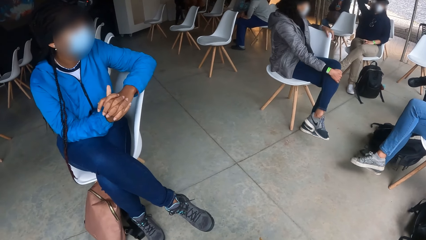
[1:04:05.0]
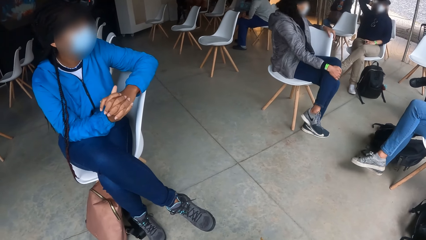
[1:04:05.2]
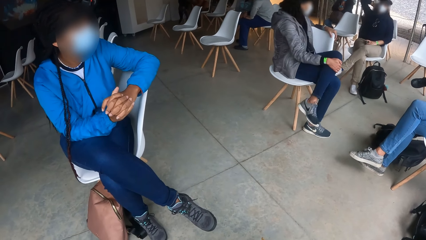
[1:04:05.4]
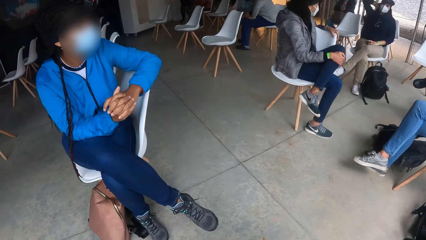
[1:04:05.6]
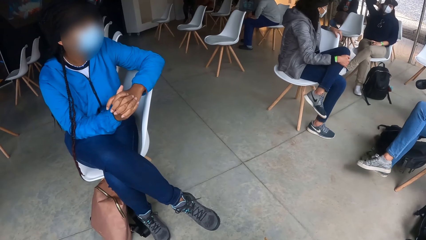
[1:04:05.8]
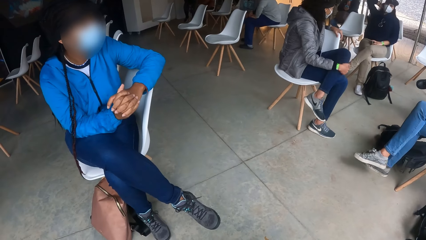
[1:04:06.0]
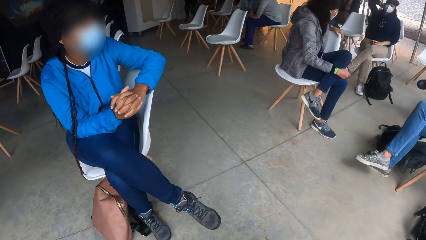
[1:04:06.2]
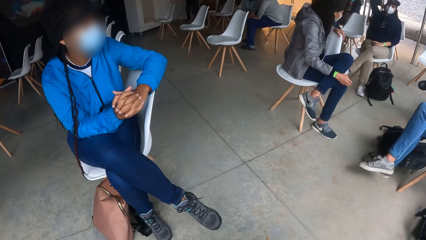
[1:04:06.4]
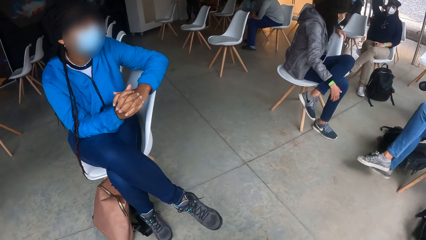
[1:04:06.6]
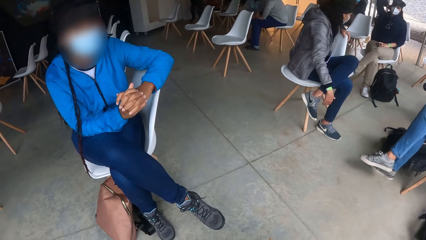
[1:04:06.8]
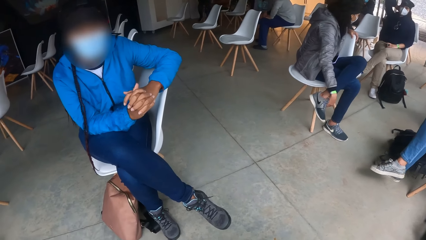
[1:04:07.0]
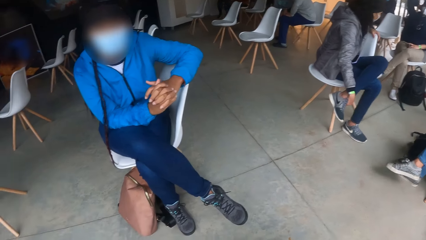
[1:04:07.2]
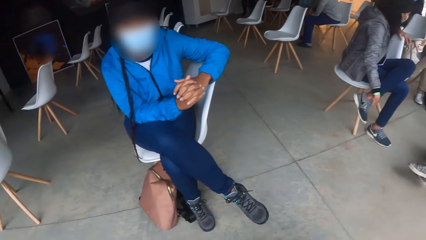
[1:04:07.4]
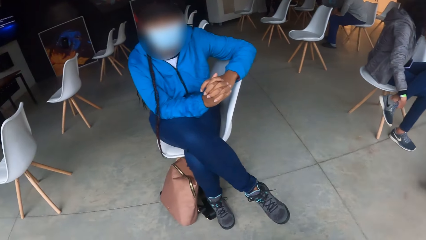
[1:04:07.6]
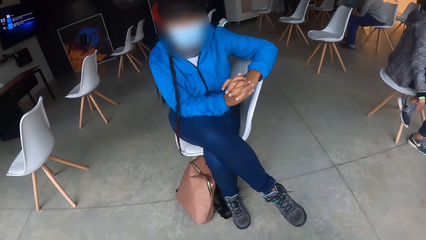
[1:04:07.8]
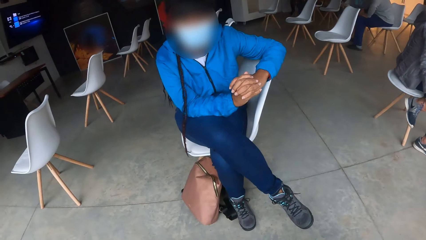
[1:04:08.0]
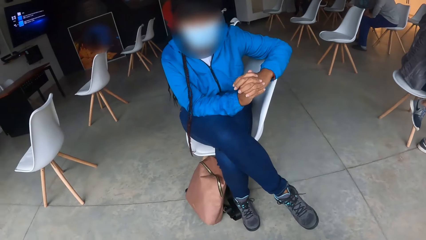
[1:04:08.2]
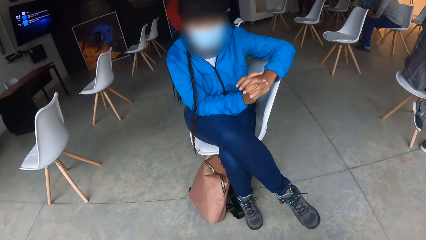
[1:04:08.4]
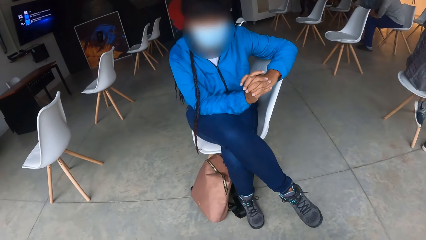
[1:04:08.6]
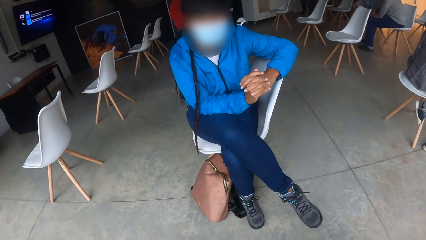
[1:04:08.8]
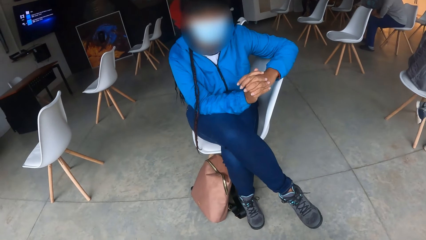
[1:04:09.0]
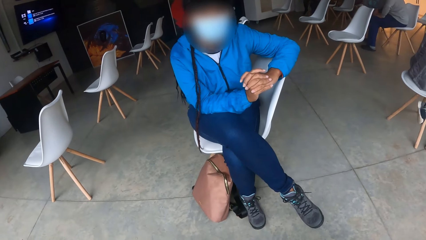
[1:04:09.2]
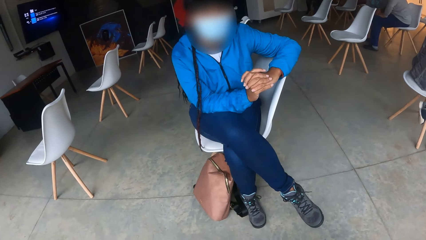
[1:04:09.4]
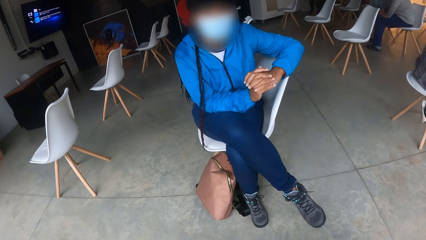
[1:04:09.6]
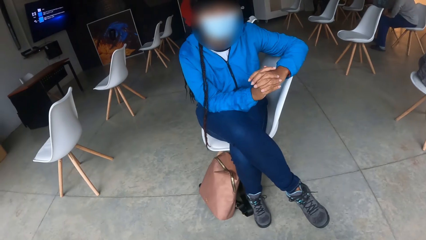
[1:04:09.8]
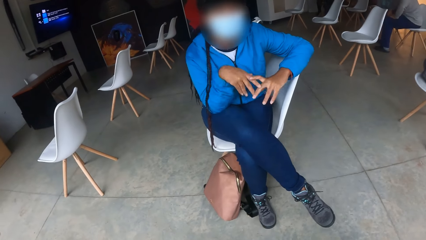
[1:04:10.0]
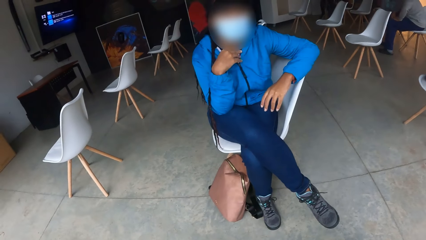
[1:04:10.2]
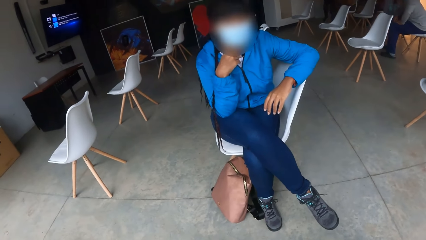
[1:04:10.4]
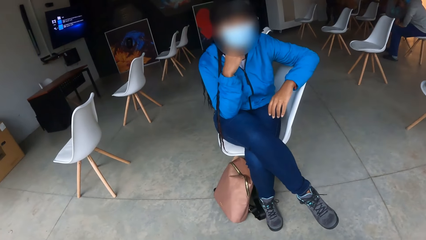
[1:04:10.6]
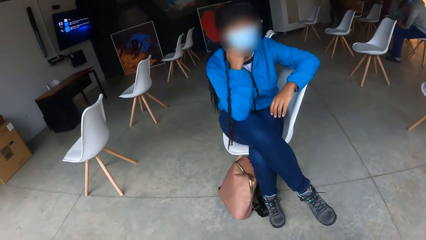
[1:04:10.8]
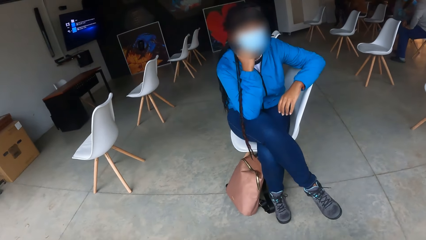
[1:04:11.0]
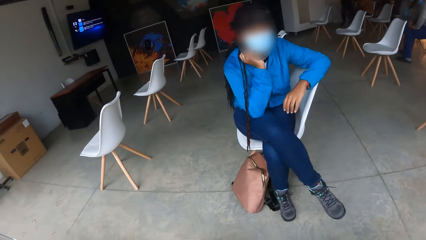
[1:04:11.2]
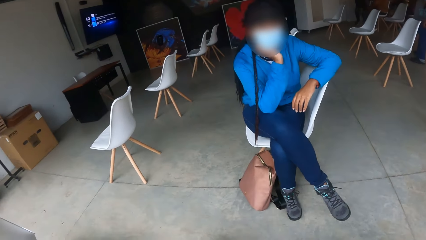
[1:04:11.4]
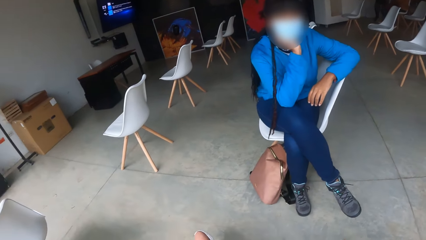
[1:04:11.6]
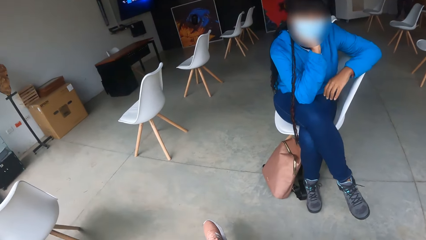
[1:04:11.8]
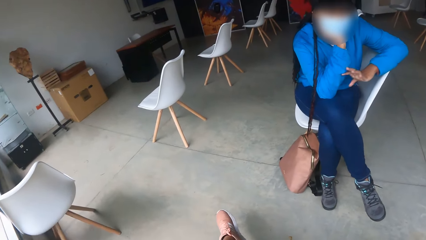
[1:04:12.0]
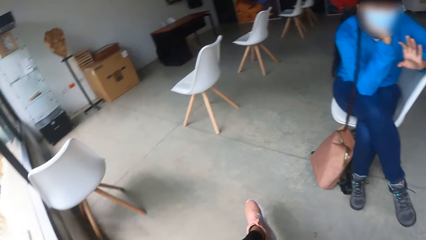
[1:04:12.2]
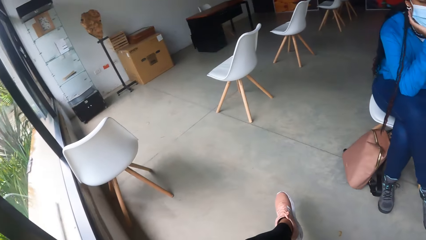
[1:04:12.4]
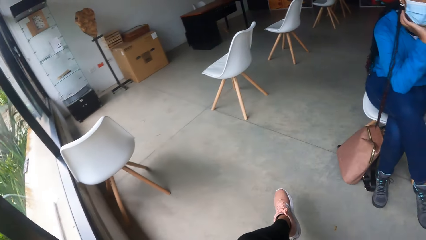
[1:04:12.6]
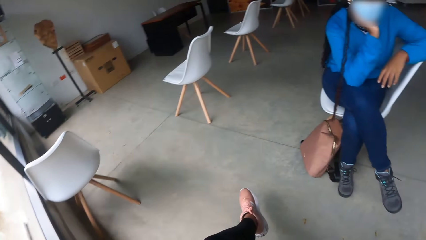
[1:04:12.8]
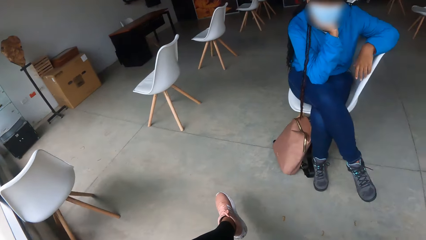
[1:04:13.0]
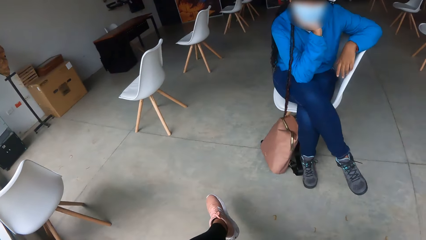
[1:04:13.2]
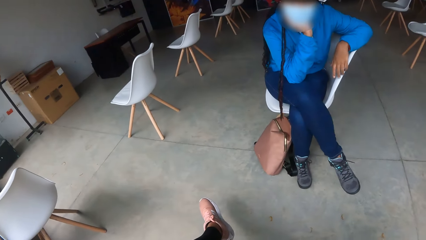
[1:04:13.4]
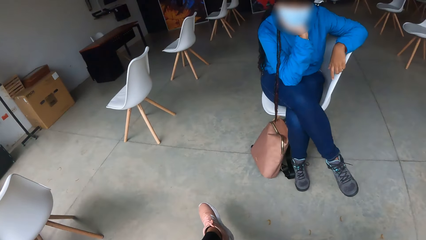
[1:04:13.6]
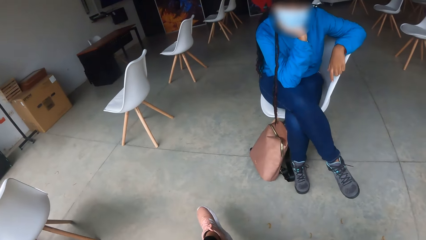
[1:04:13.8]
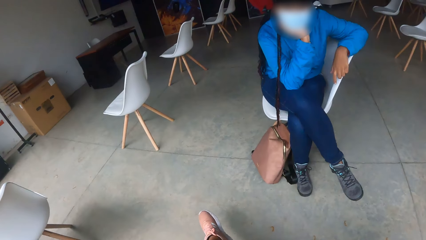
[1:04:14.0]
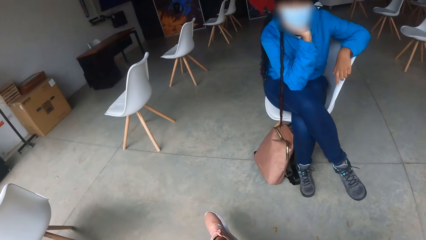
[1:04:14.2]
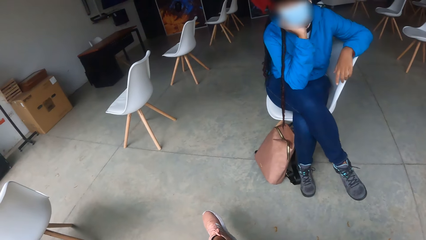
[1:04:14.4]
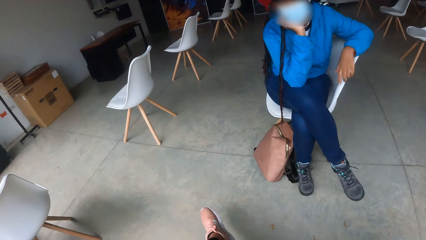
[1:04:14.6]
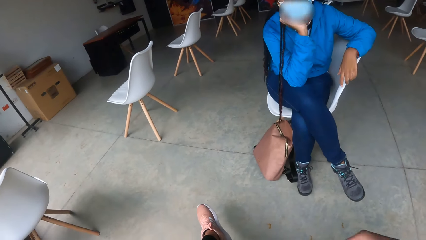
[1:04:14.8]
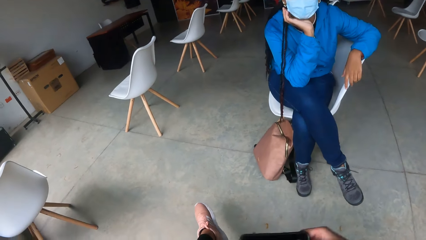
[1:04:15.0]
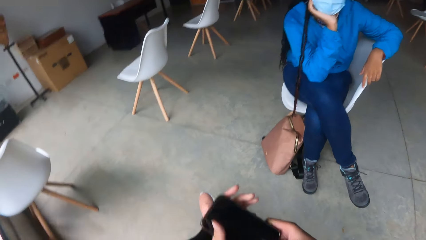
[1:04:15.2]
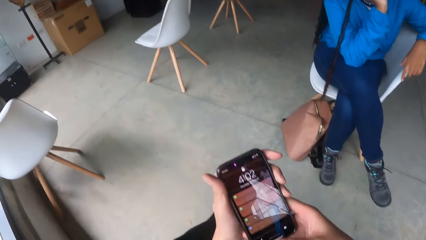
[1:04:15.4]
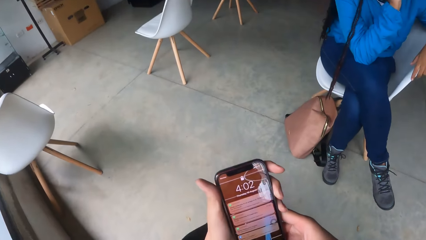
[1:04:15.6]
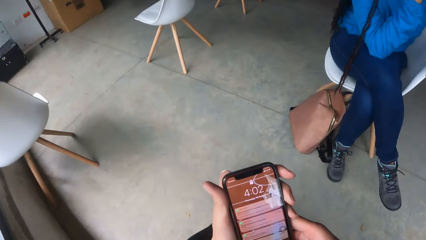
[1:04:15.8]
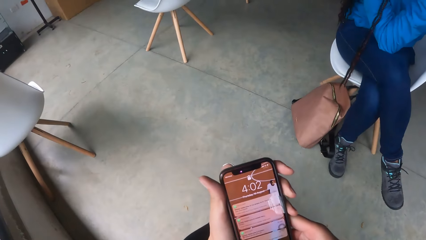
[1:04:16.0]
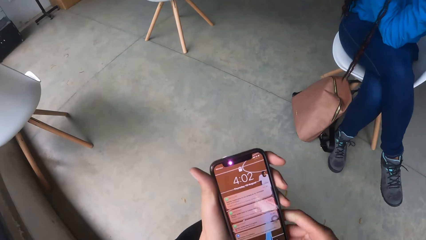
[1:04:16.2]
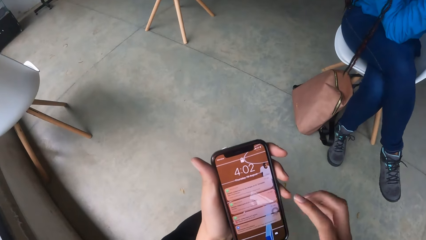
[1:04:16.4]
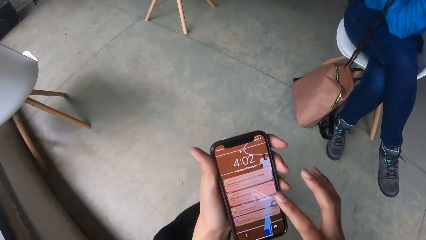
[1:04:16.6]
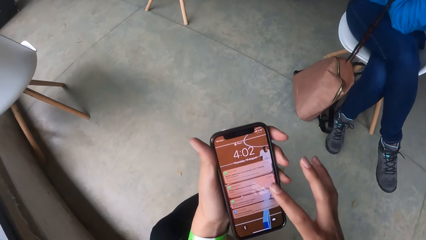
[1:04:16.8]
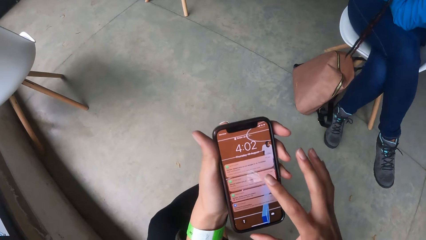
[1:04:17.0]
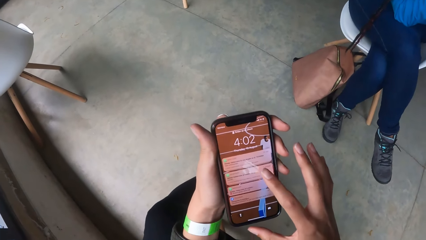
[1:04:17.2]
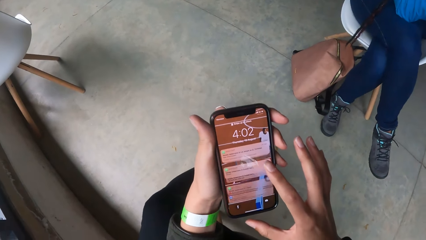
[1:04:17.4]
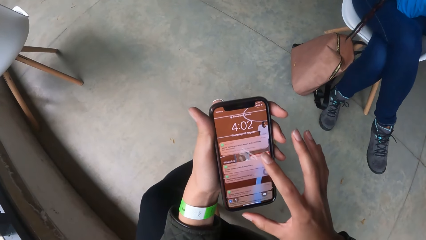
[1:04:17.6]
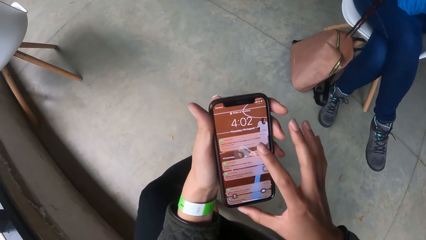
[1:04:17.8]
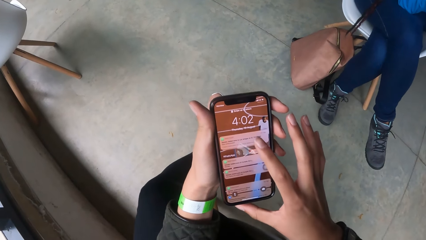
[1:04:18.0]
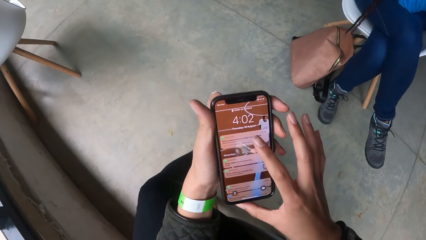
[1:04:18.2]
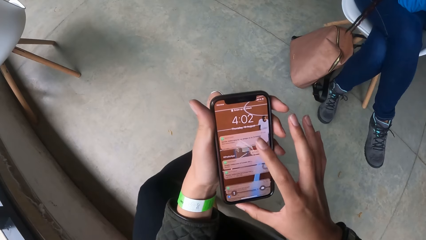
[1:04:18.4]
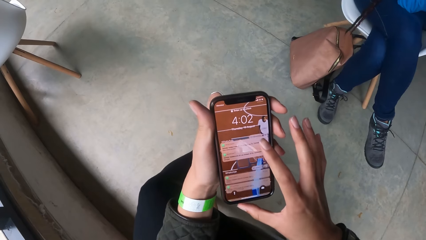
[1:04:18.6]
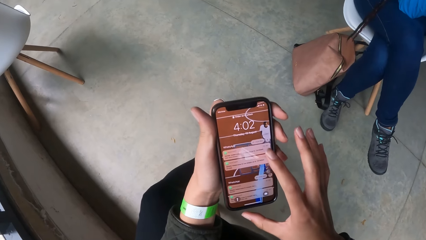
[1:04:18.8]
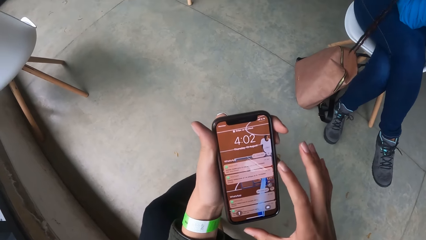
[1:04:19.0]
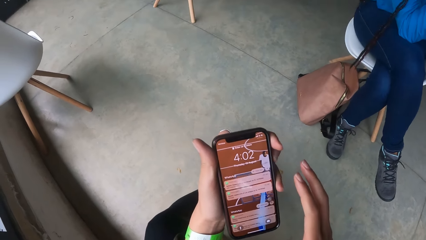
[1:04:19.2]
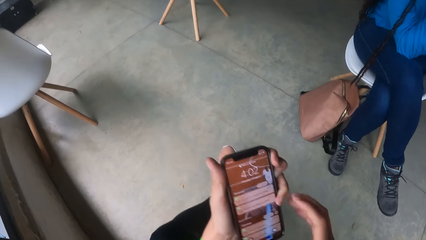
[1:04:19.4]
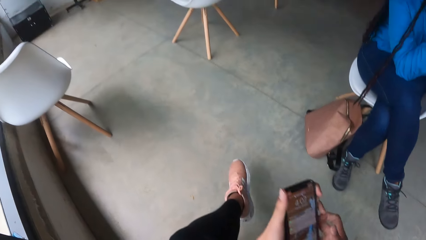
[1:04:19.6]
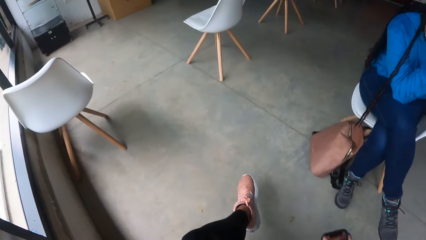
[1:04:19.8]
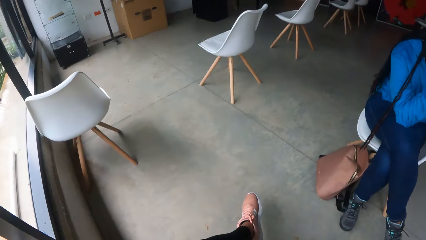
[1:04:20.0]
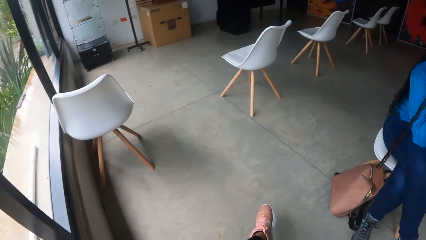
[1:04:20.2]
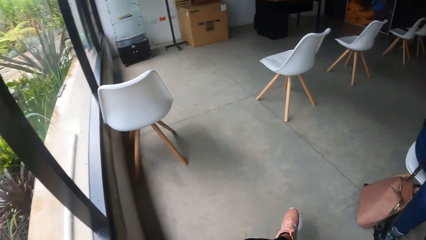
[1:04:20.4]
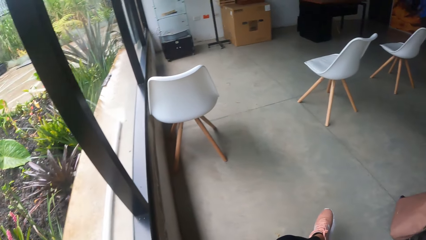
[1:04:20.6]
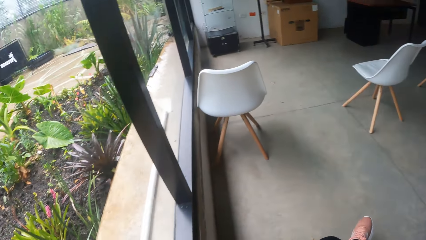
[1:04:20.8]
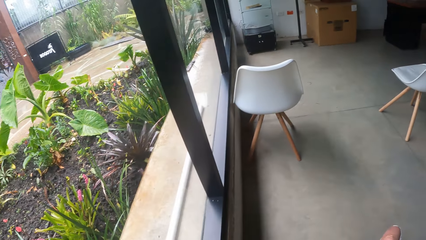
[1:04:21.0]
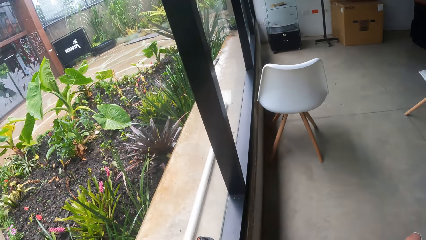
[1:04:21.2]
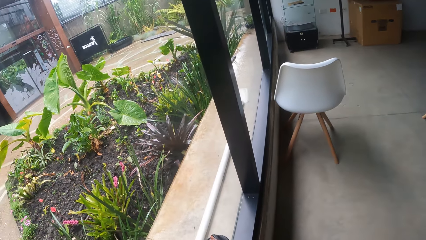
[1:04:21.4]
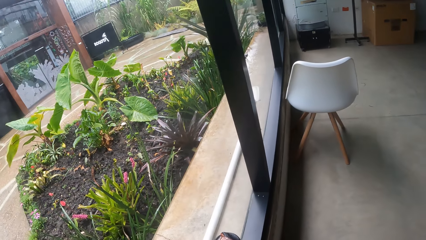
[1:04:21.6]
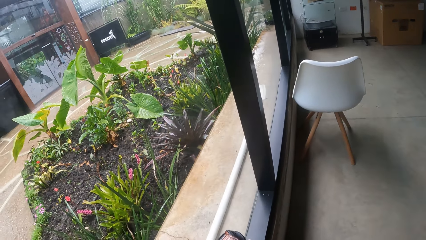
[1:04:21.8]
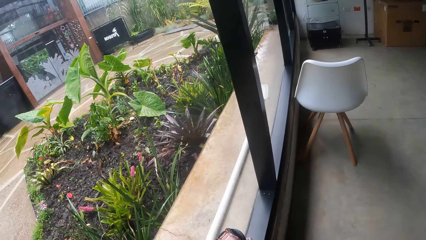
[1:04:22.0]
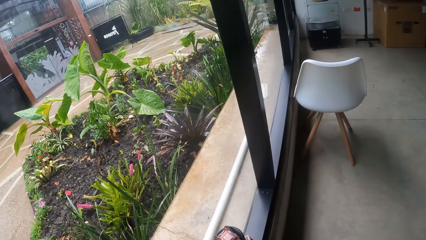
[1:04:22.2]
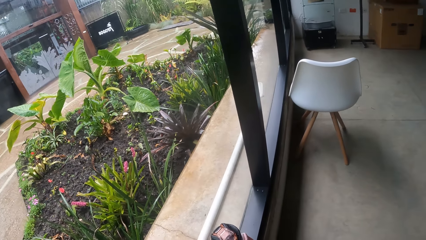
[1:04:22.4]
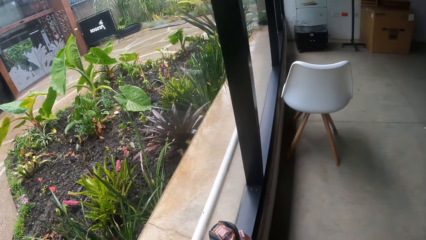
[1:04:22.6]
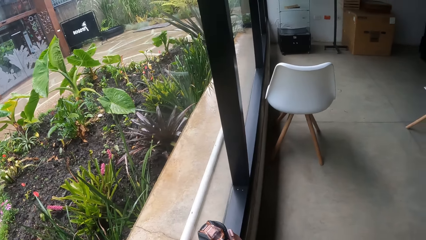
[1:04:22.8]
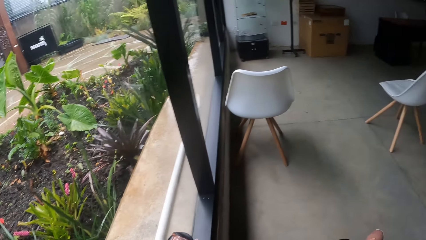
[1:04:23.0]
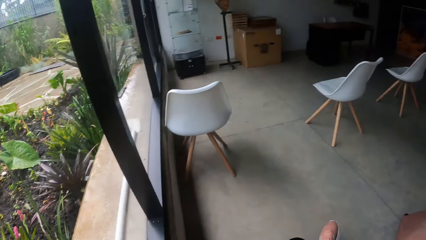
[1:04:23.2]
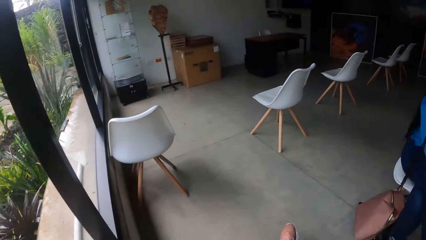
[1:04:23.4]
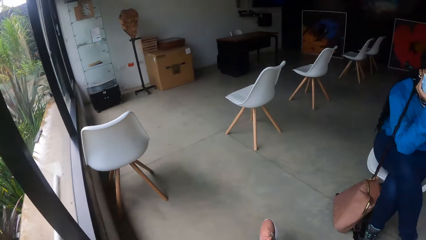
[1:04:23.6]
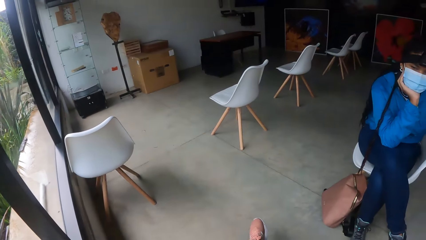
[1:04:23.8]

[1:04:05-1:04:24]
The camera wearer converses with the woman. The woman places her right hand on her face. The woman holds the chin with the right hand. The camera wearer holds a phone with both hands. She operates the phone with her right hand. She lowers the phone with her left hand. She looks outside through a window.
